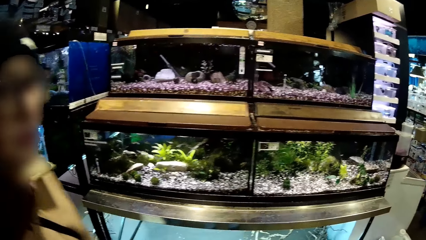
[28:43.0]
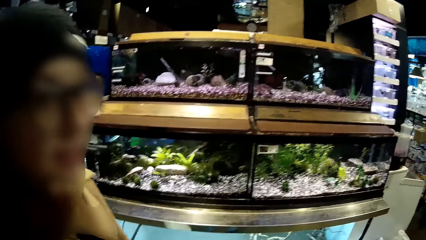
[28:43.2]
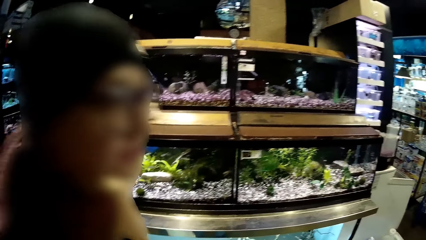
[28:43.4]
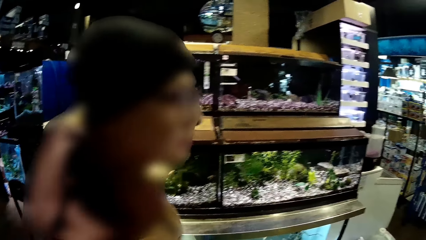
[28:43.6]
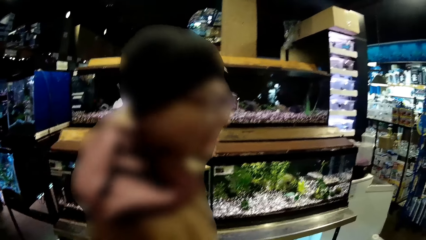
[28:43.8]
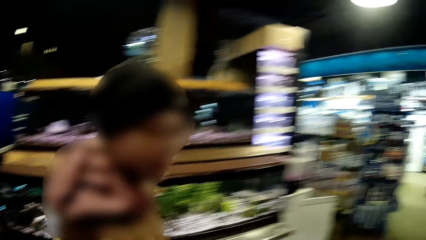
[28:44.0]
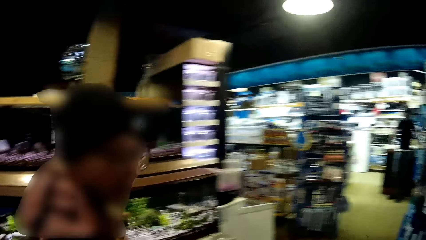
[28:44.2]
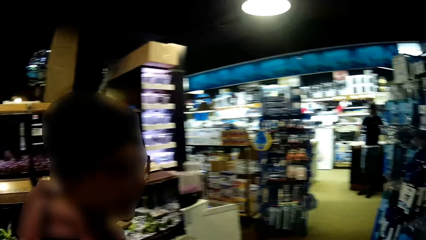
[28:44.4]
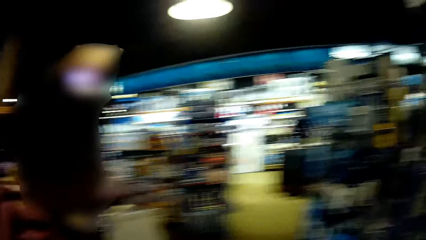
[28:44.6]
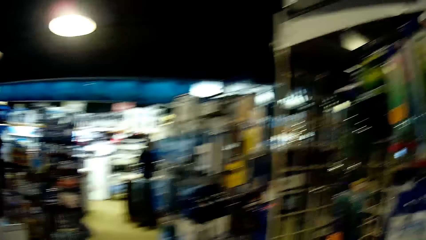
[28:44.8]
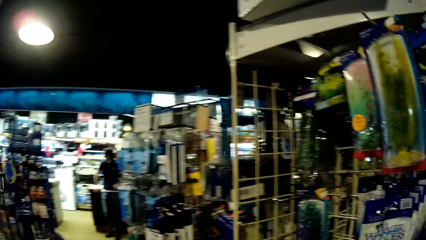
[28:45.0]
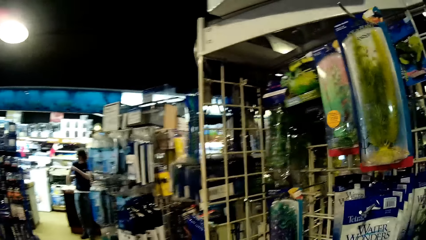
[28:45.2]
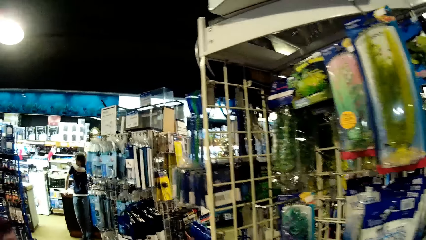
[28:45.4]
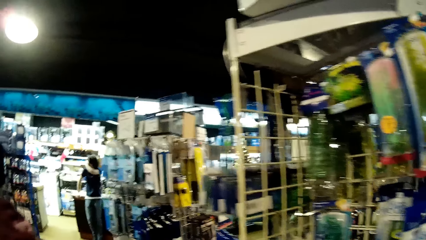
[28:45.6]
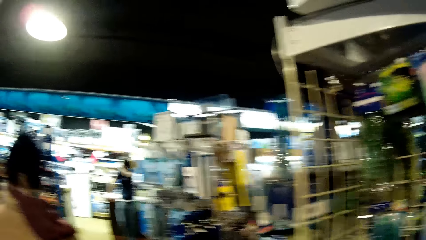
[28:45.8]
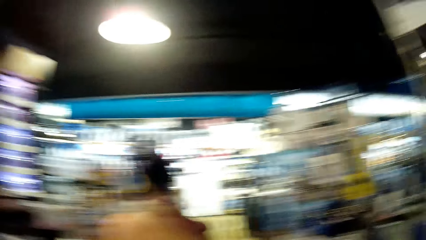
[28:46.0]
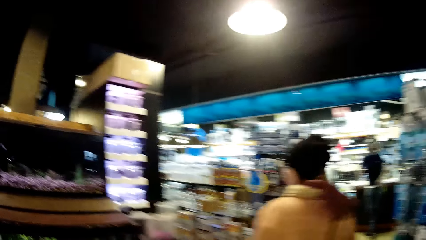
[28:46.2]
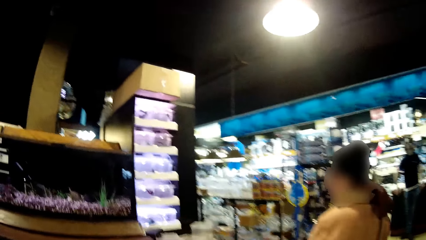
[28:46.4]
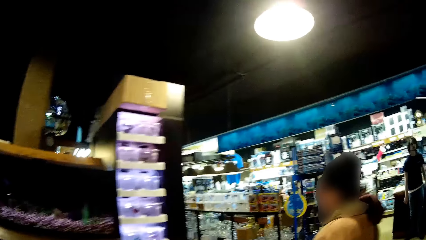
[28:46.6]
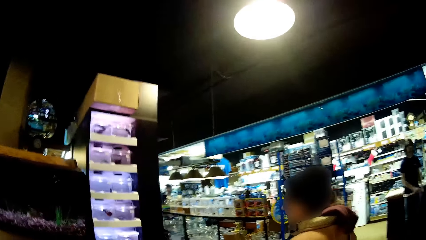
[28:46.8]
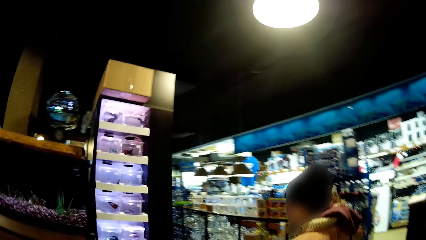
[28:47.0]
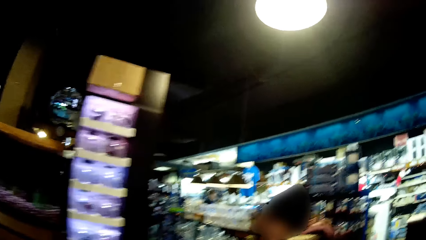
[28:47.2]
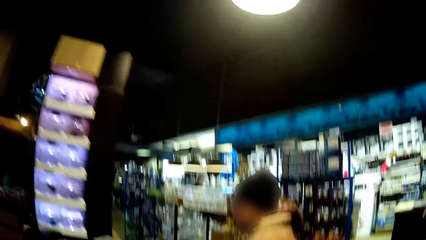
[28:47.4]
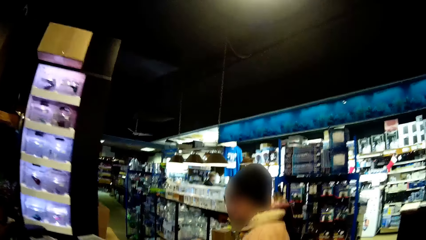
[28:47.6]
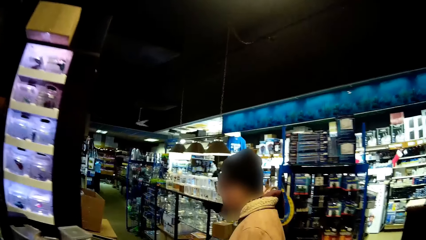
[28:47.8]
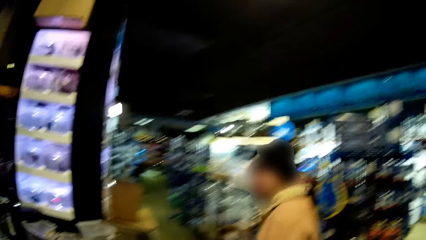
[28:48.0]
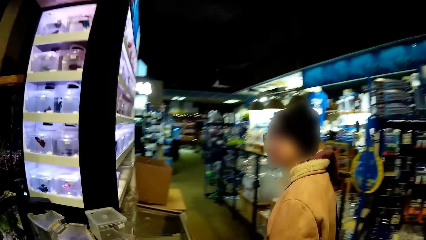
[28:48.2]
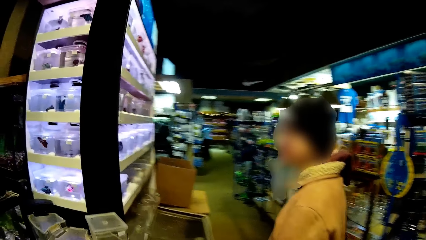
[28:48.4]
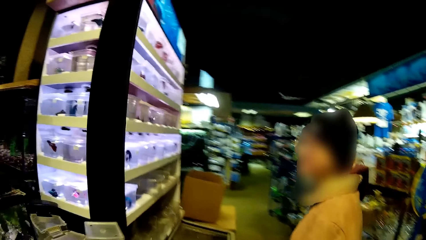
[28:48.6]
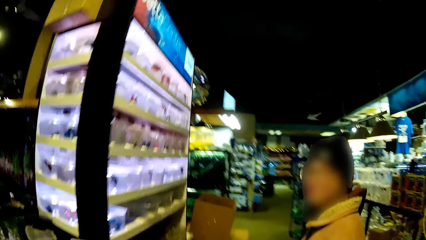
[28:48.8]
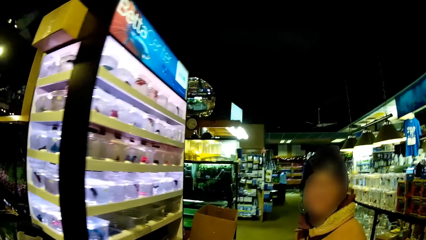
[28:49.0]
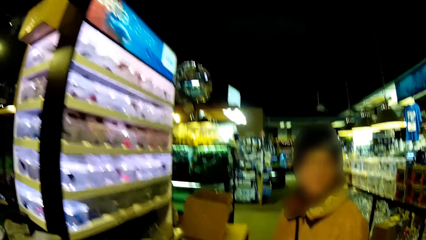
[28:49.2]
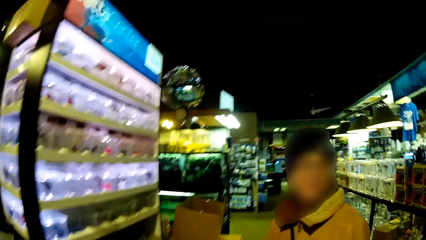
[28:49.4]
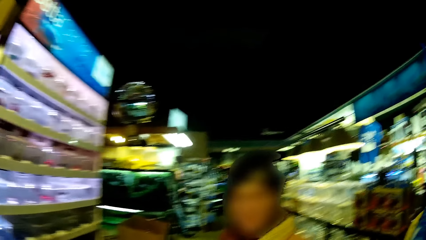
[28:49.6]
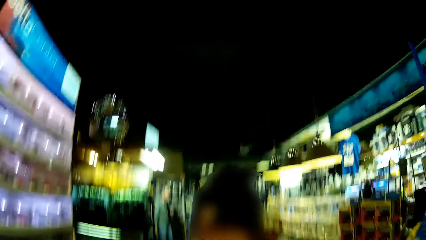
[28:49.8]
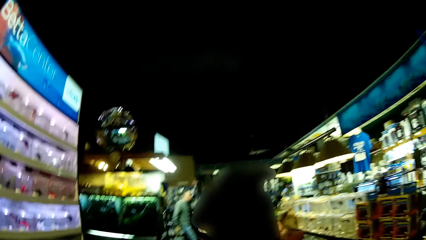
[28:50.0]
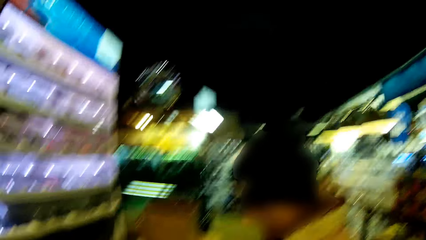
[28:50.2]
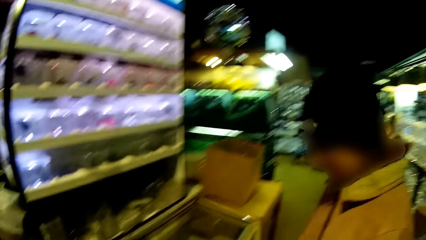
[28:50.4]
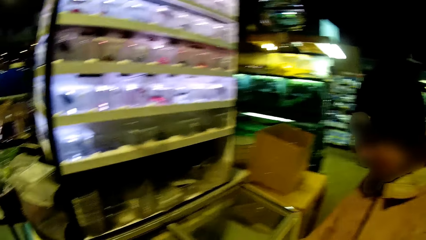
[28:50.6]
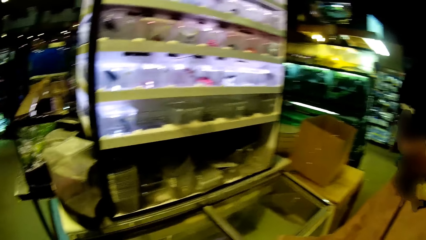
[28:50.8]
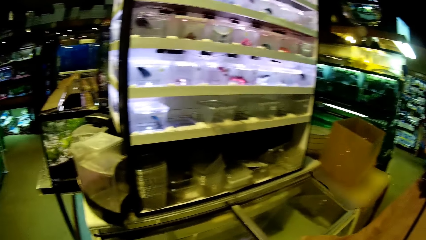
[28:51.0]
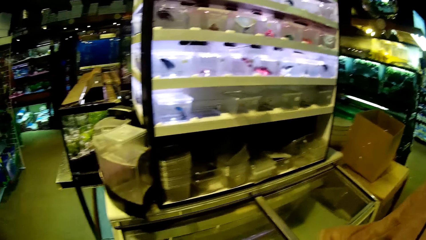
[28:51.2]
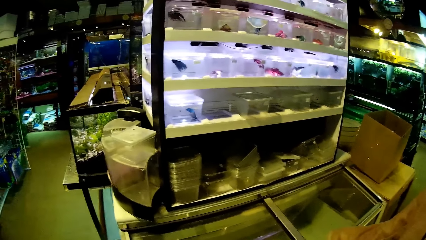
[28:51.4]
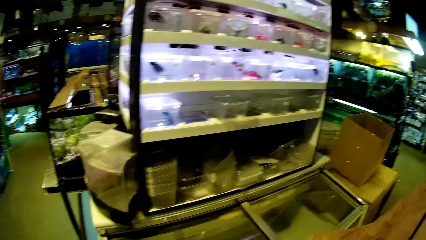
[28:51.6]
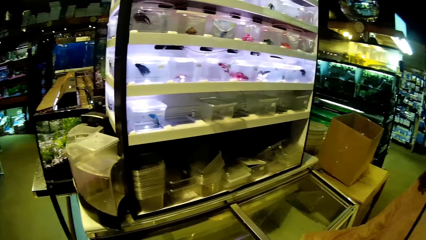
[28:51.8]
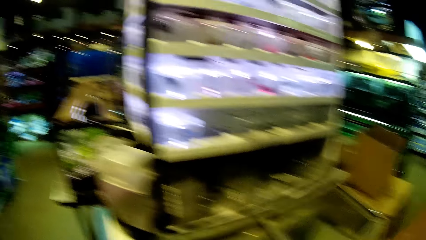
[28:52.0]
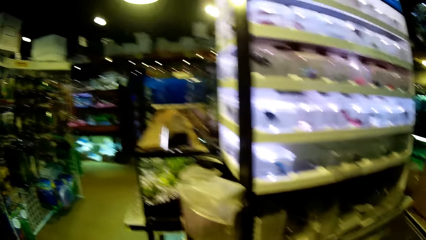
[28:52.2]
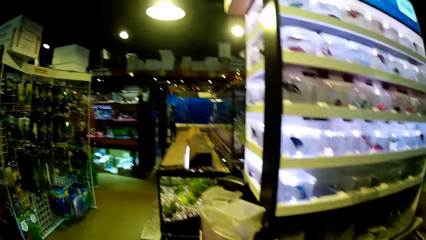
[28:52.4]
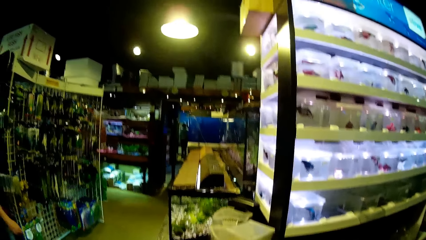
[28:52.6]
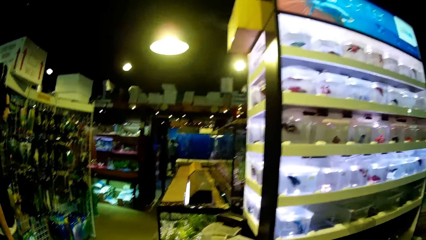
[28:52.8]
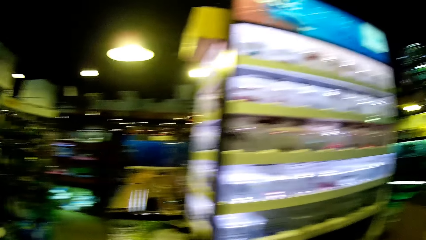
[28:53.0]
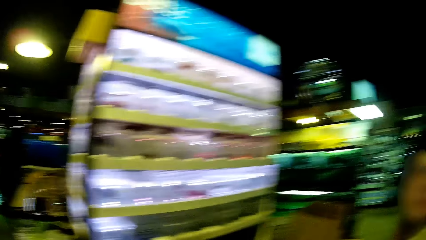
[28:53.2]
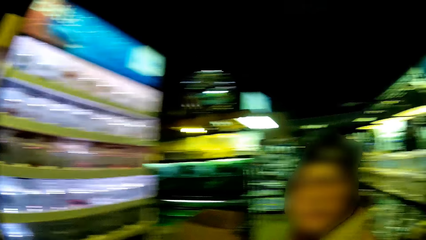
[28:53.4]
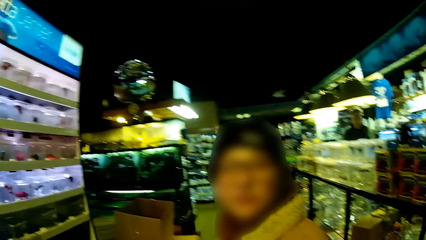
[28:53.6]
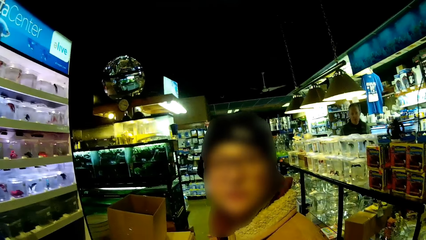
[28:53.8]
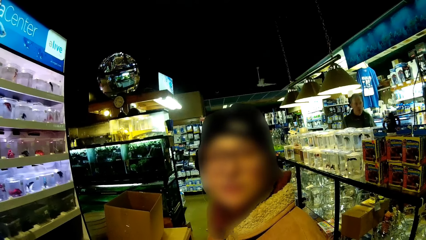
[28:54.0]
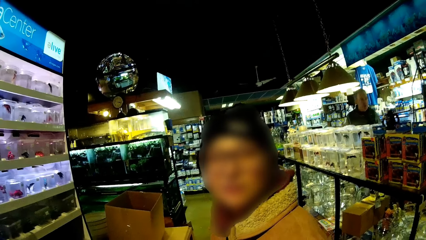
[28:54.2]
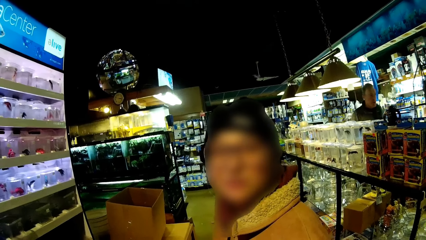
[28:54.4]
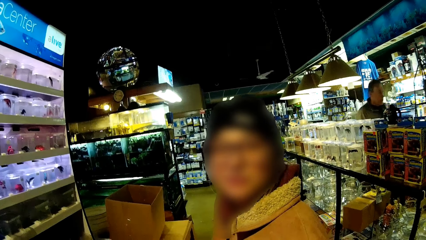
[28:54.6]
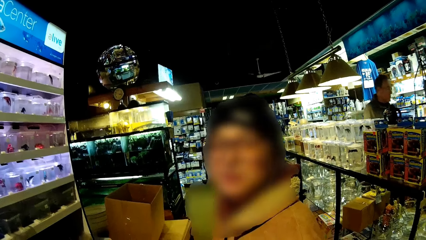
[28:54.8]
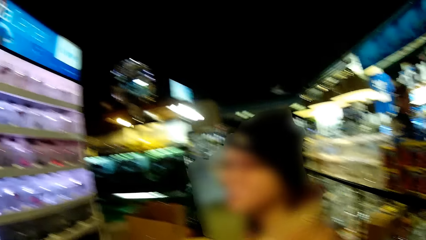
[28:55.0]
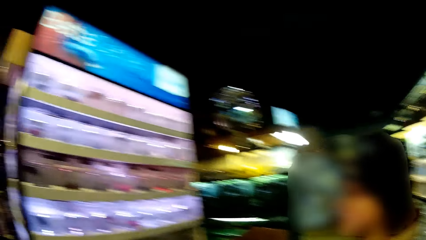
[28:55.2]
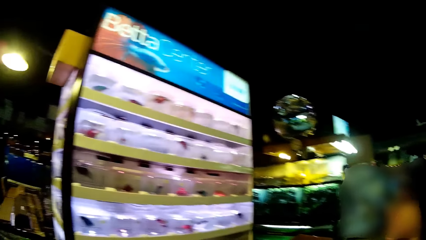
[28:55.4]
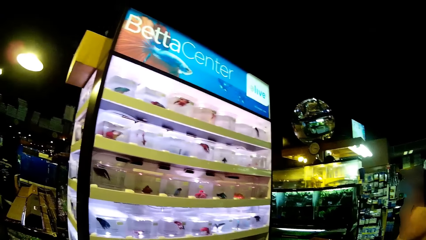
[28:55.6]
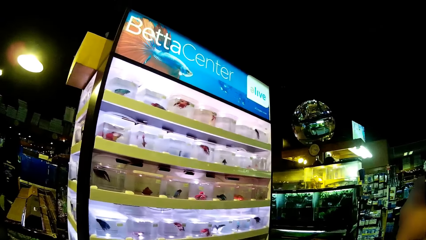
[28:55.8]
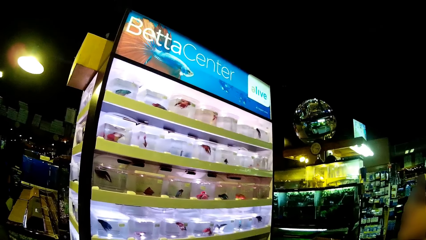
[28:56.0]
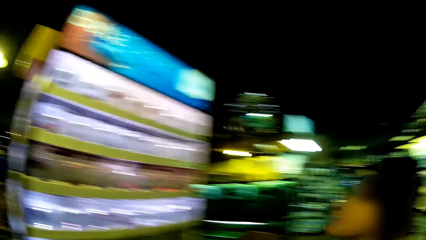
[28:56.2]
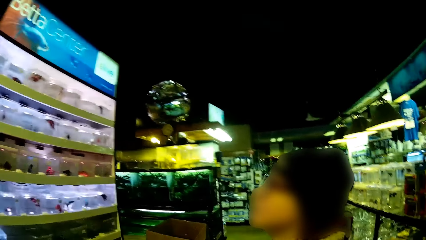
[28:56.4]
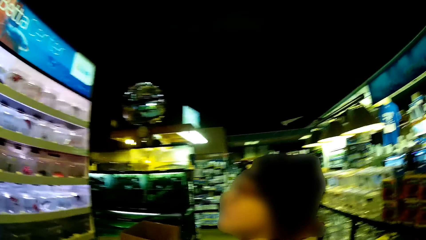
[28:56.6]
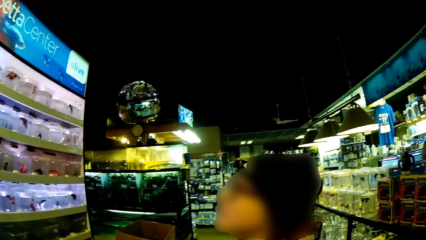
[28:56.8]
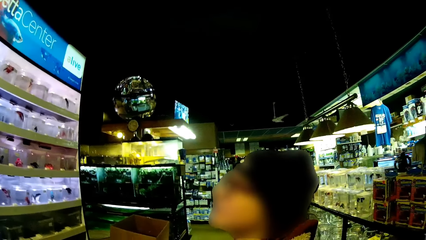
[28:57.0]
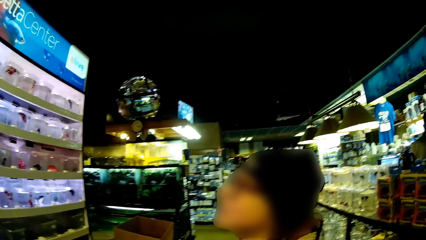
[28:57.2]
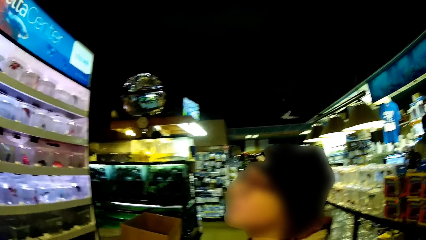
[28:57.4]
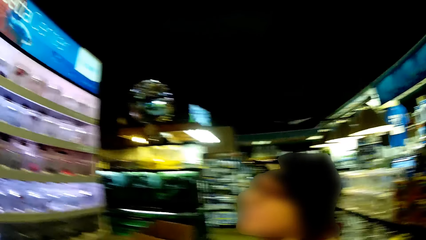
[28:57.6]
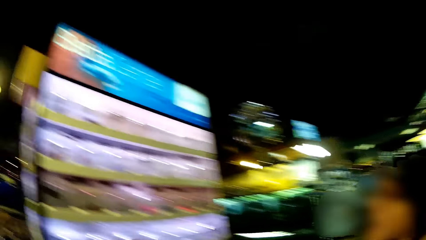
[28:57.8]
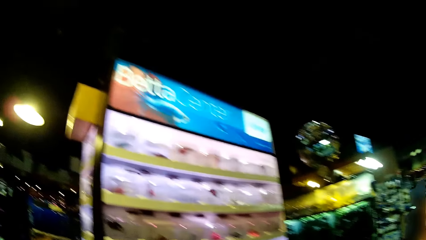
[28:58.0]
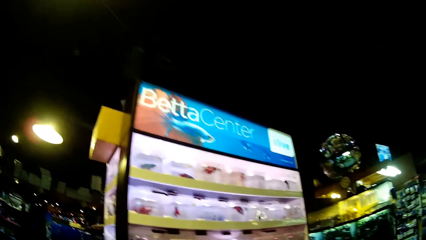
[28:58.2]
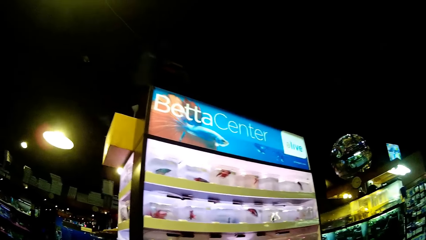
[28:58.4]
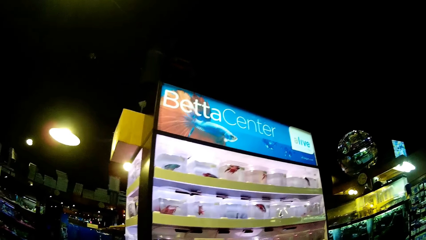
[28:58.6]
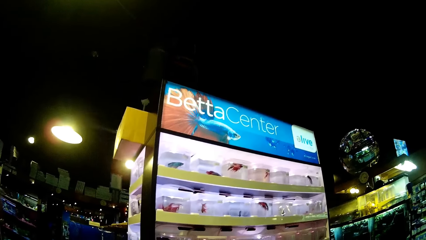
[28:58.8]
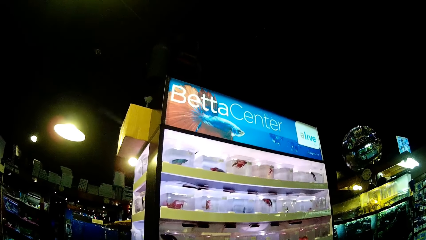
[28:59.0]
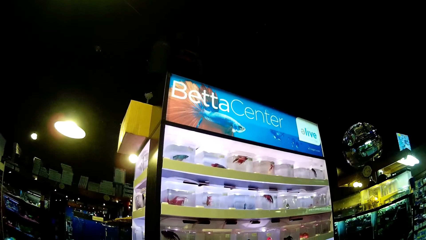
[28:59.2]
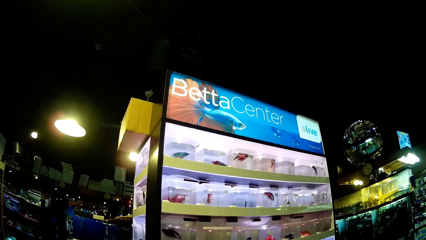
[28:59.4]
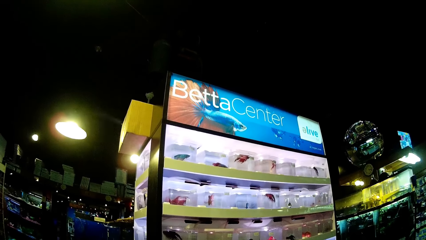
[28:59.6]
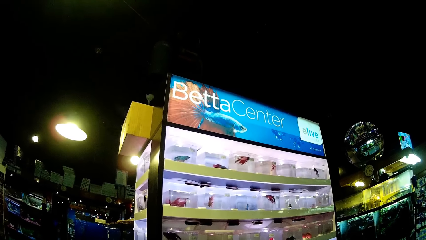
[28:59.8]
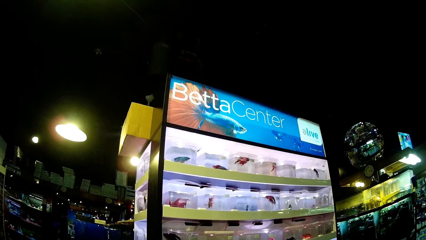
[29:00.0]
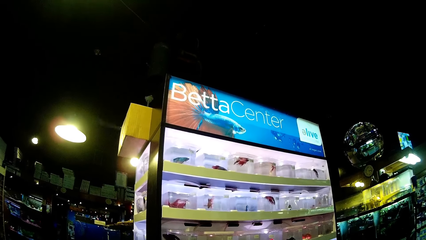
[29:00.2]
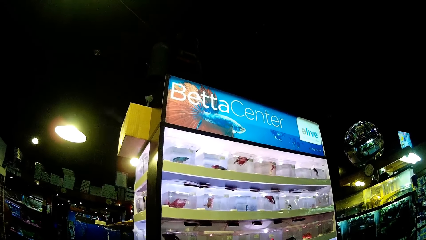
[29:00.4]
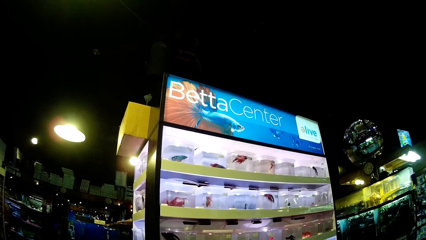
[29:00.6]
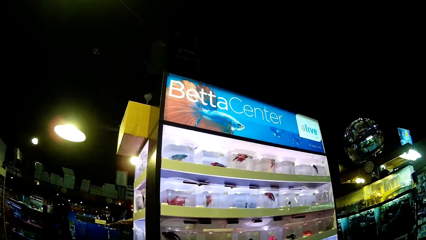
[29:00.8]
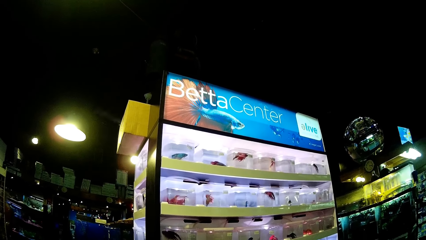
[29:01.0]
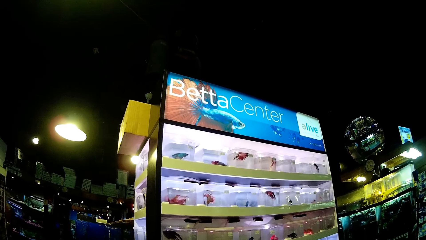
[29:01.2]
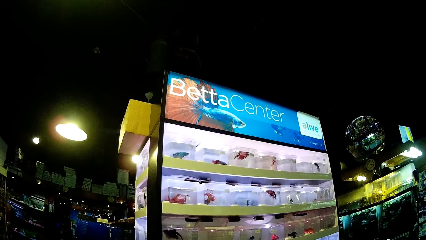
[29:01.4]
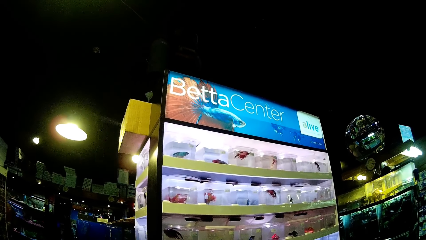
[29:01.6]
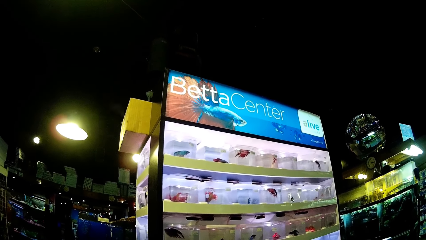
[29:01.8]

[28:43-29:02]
A woman walks past the camera wearer. The camera wearer looks around. They follow the woman. They look around. They stare at the woman. They stare at the rack.
